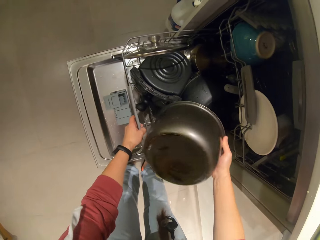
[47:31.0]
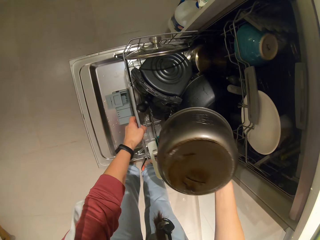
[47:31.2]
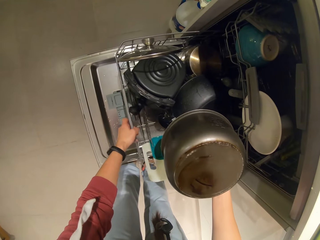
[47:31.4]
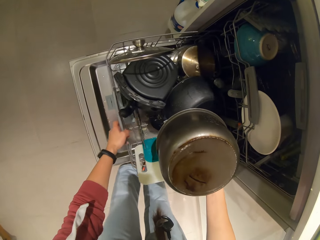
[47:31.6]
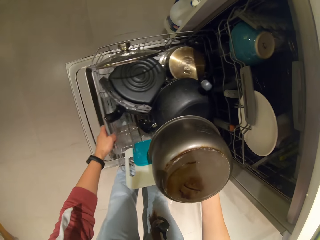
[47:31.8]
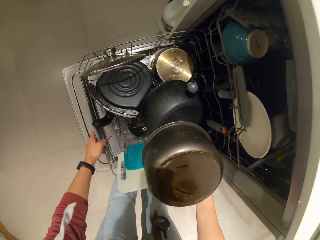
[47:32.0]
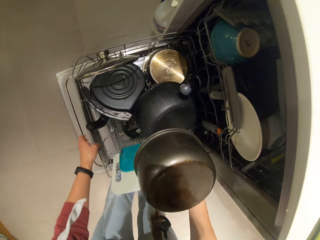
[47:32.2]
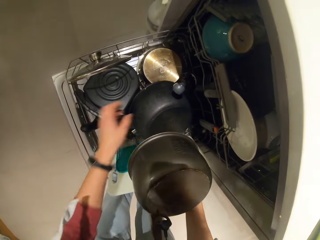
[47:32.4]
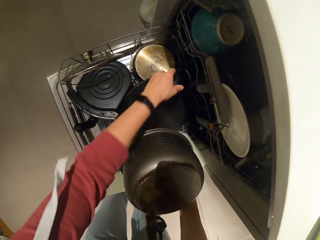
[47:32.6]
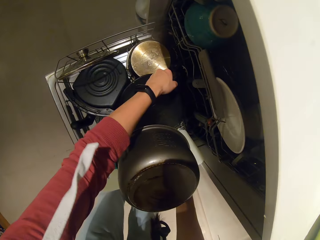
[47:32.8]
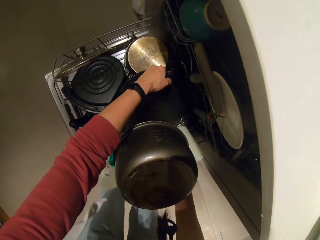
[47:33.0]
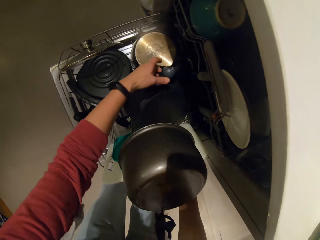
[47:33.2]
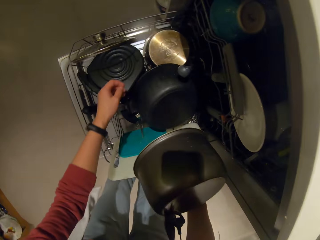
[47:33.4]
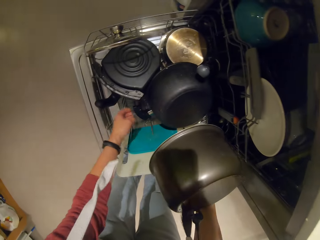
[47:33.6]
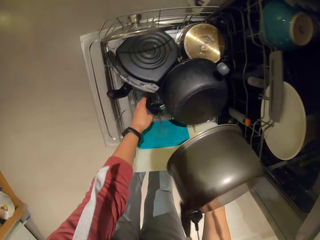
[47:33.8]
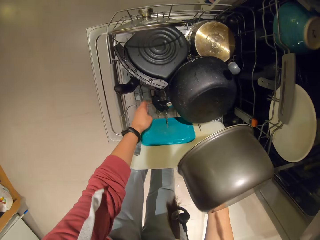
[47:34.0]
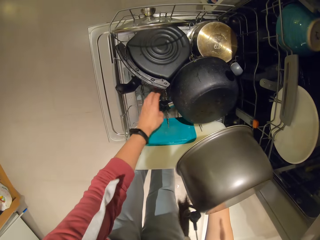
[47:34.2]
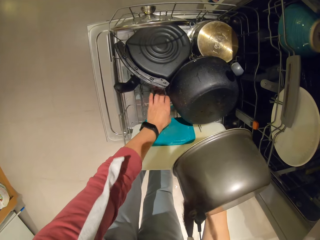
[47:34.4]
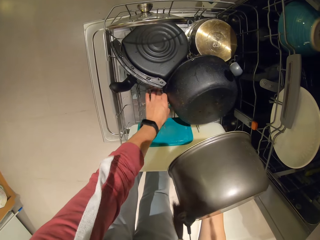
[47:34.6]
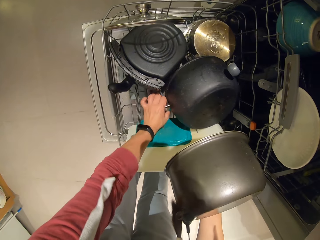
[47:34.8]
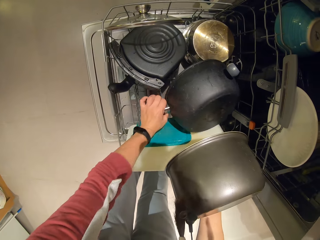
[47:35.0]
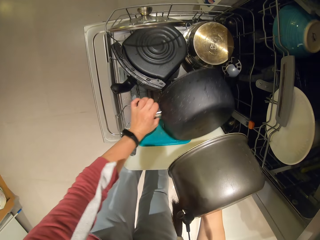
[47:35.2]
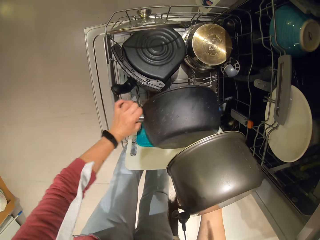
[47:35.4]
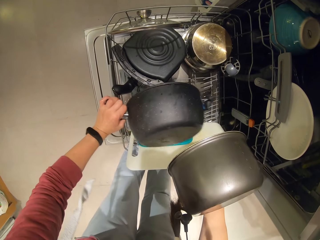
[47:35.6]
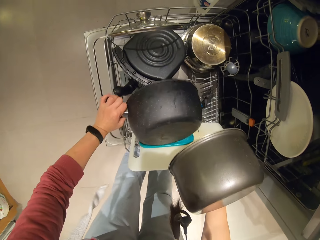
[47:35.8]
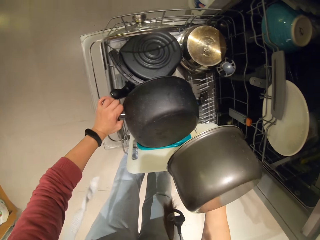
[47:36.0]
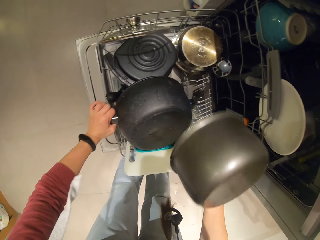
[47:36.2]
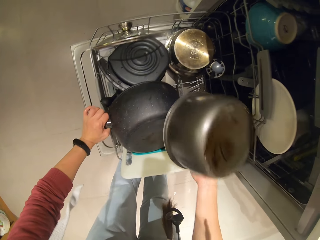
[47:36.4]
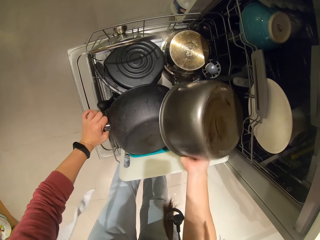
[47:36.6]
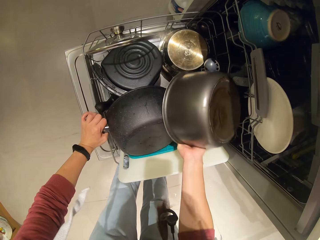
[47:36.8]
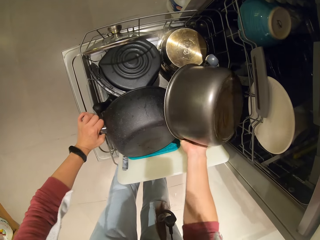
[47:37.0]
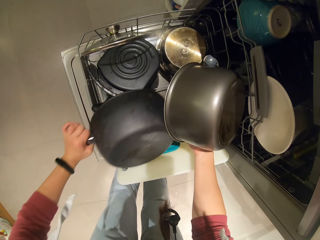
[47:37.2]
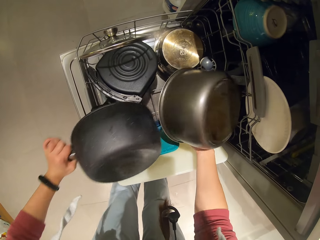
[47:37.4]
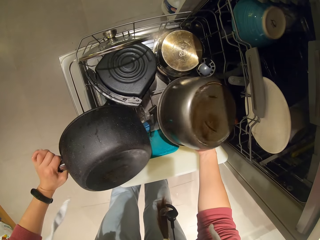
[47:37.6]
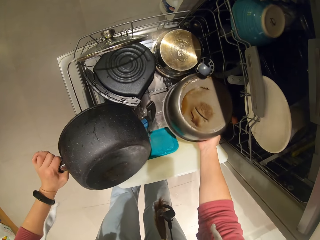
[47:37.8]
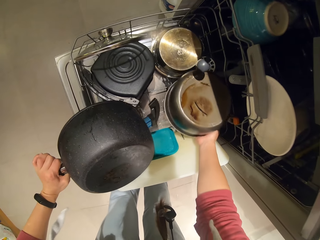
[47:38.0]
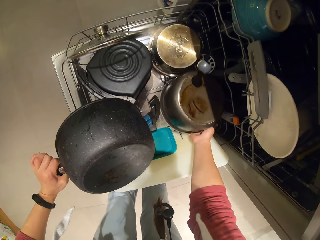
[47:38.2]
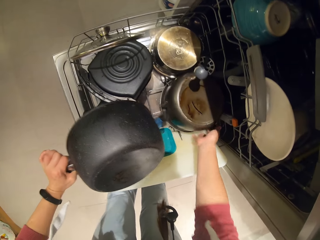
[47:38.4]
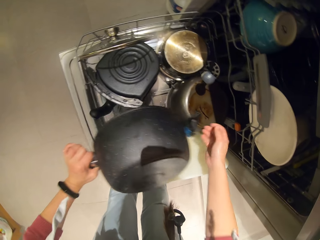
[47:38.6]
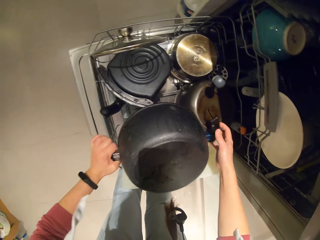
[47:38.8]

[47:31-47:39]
The camera wearer adjusts the rack and the pots in it.

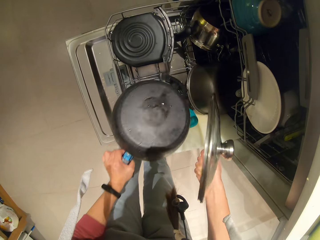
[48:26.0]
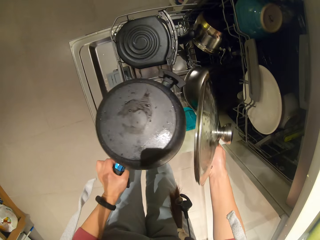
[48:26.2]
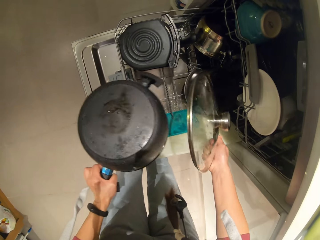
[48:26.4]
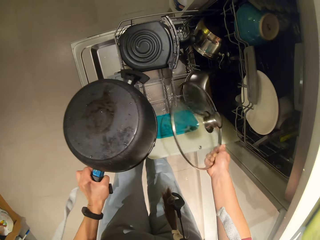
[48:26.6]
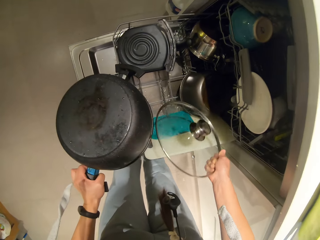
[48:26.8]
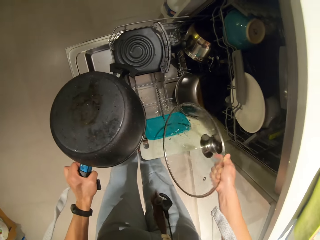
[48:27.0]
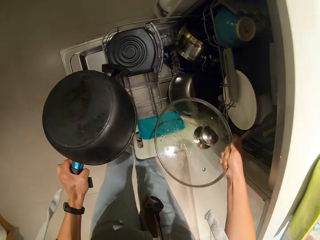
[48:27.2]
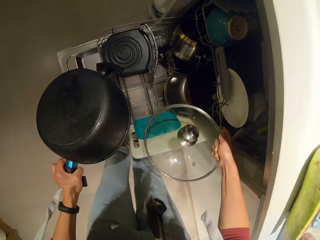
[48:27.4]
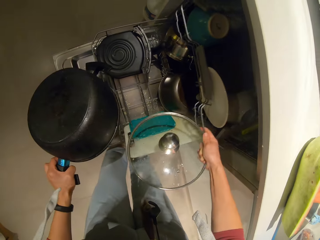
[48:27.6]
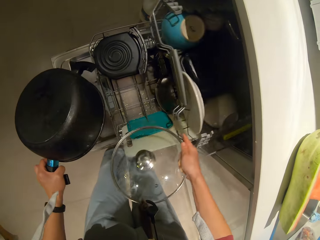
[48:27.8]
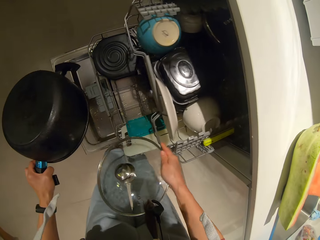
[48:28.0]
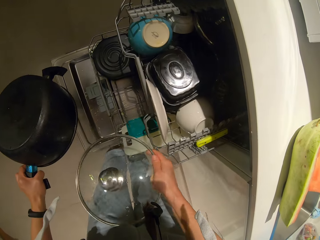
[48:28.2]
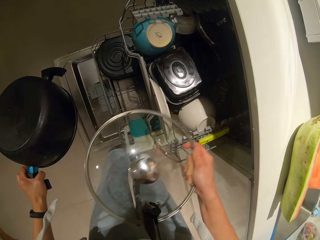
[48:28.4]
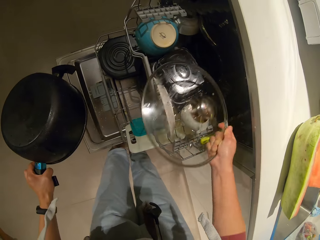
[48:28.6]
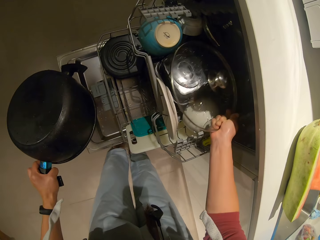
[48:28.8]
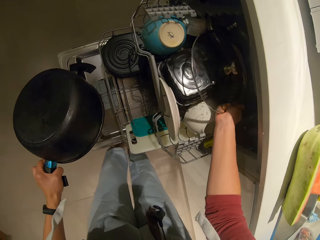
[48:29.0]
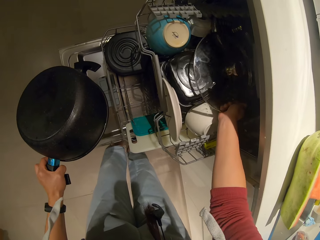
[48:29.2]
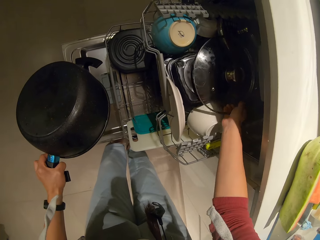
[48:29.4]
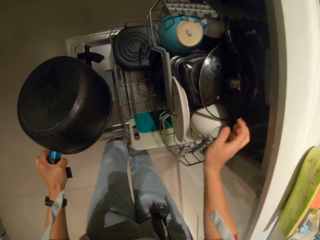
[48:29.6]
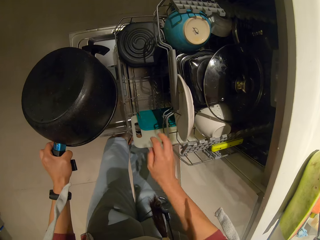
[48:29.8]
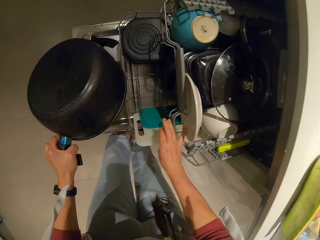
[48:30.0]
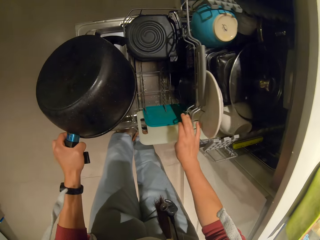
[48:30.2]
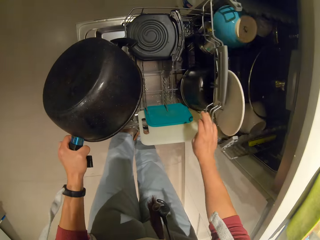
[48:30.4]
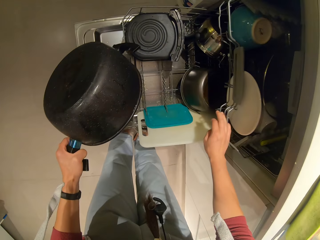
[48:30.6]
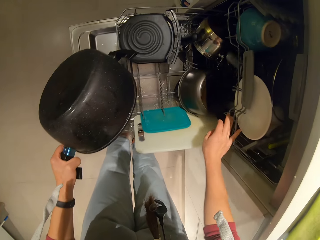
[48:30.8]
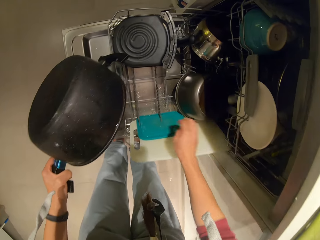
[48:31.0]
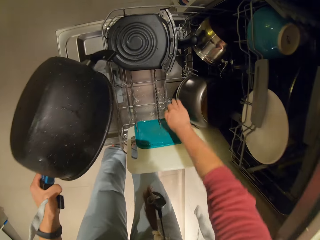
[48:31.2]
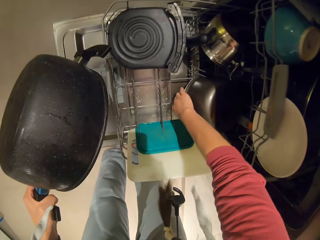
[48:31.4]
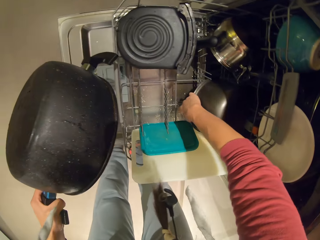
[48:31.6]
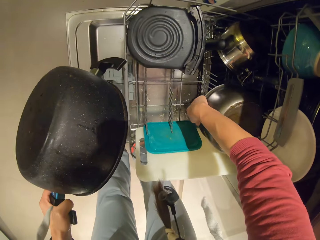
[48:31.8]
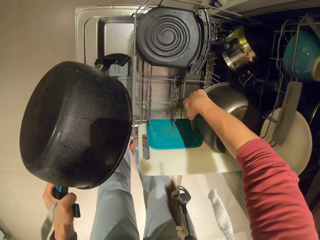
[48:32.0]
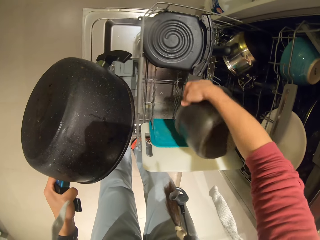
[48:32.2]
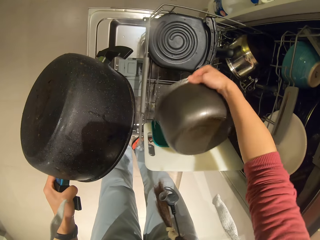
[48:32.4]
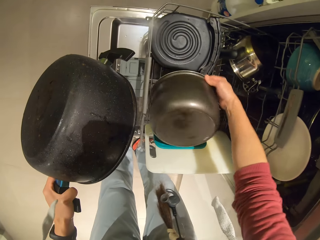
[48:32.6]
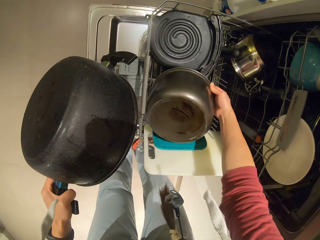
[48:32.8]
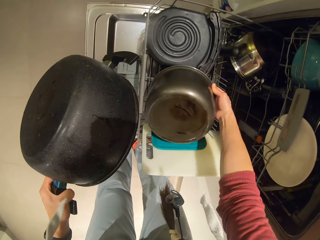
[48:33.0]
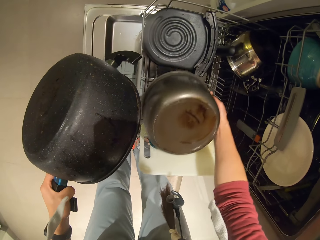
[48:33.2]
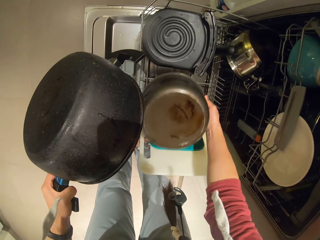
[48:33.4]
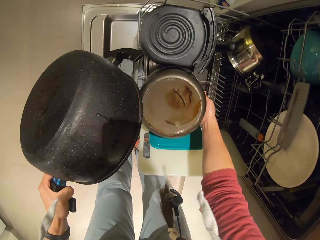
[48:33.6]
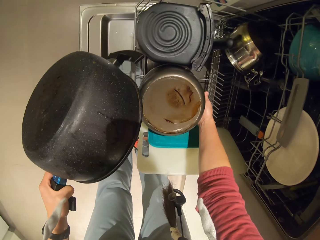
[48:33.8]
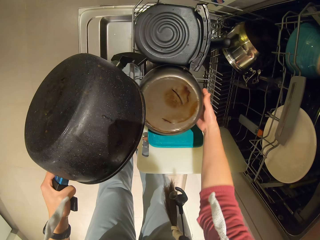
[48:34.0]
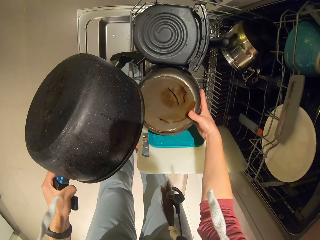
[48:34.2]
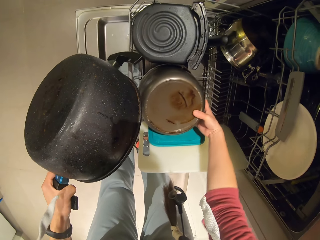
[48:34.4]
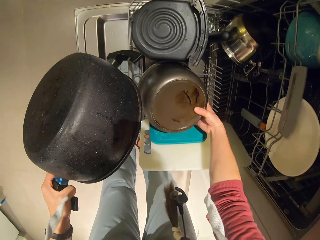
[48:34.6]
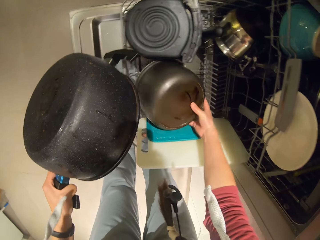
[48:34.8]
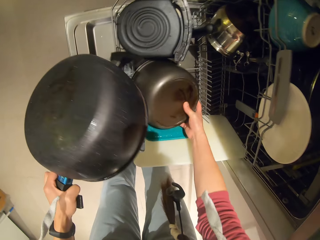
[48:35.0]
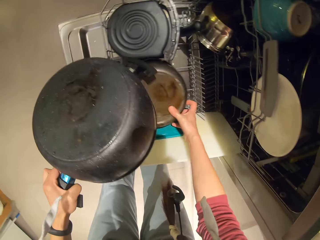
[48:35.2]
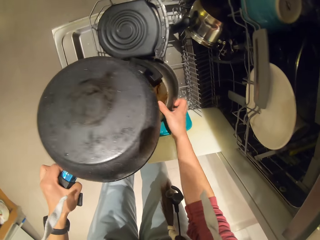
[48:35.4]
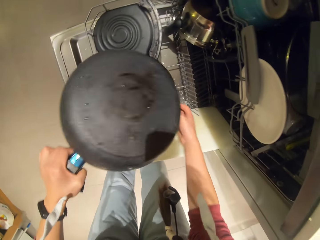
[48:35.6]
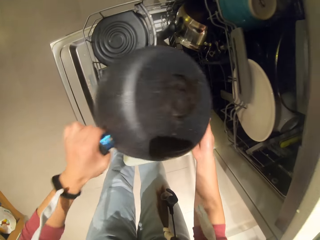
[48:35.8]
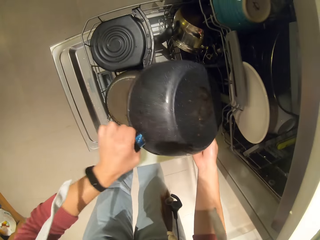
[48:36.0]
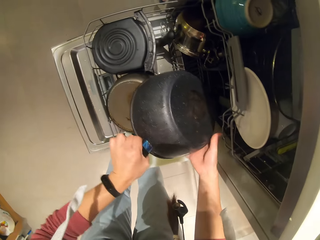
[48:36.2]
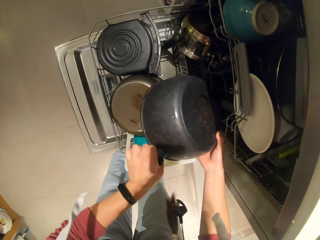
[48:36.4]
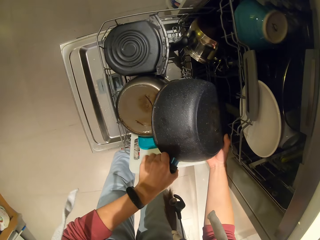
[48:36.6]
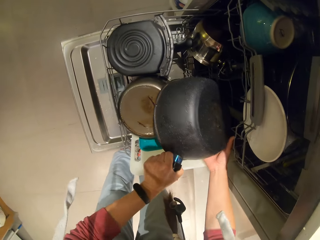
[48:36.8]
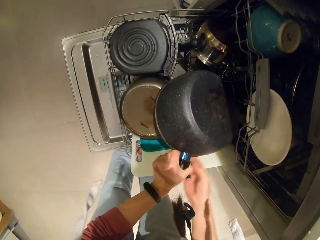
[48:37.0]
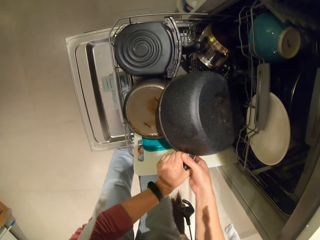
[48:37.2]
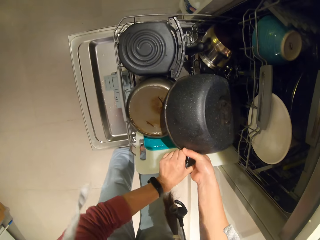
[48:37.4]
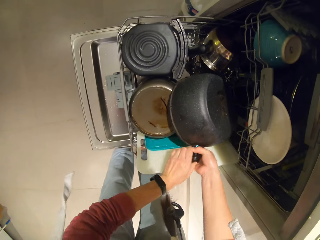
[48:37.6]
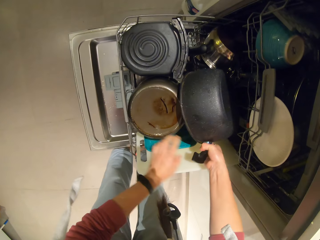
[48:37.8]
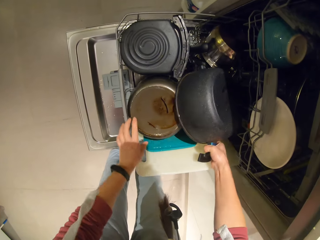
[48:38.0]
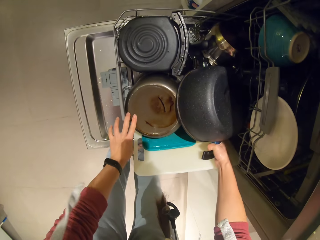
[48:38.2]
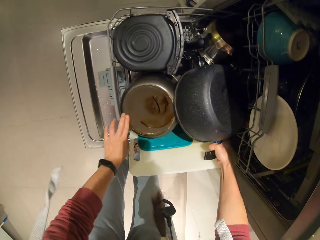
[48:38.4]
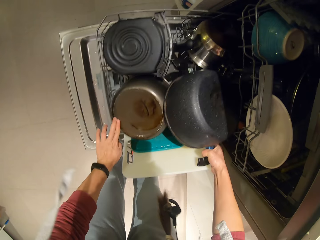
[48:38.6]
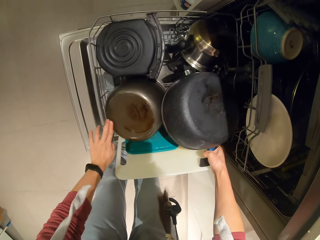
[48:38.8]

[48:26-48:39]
The camera wearer pulls out another rack. They drop the pot cover in the rack. They push the rack back into the dish washer. They hold the cook pot. They adjust the rack and the pots in it.
